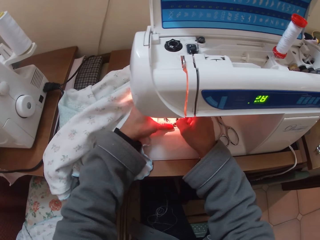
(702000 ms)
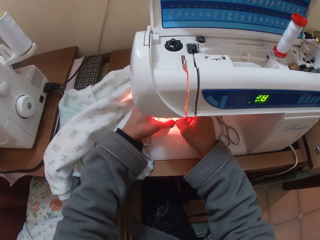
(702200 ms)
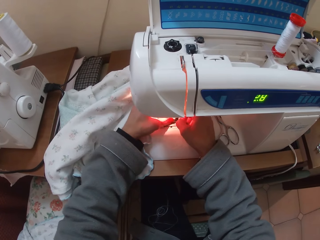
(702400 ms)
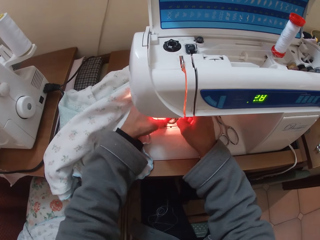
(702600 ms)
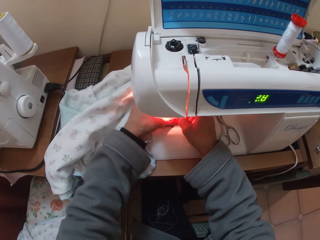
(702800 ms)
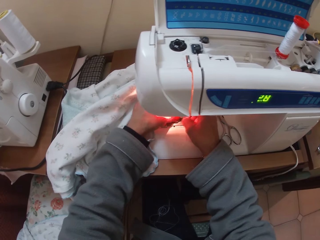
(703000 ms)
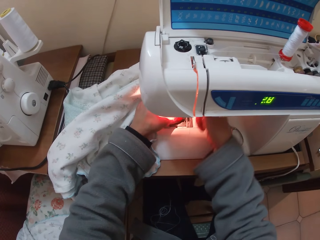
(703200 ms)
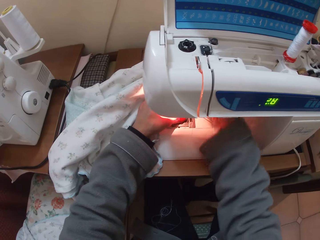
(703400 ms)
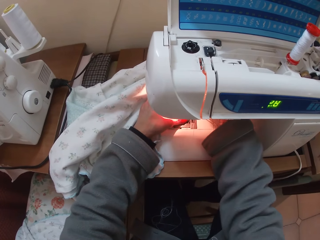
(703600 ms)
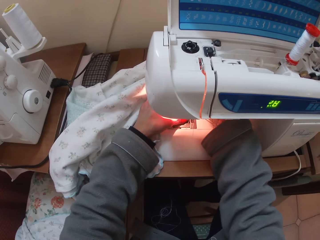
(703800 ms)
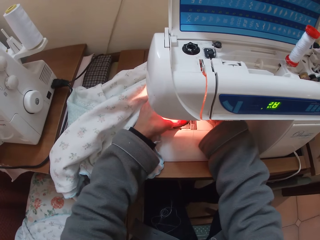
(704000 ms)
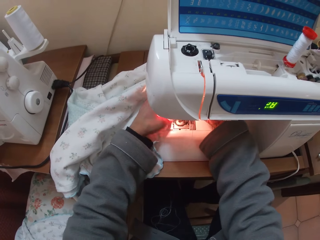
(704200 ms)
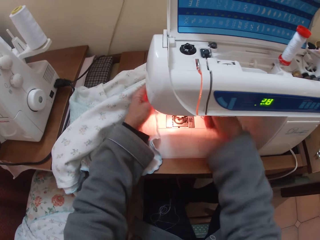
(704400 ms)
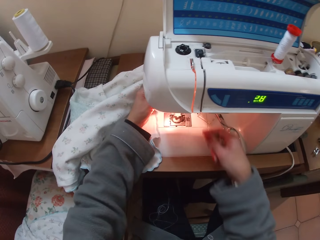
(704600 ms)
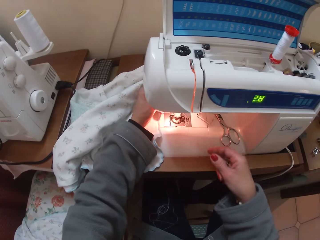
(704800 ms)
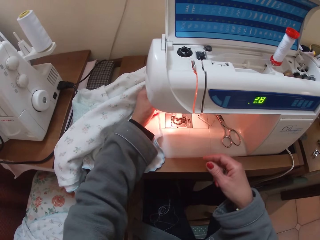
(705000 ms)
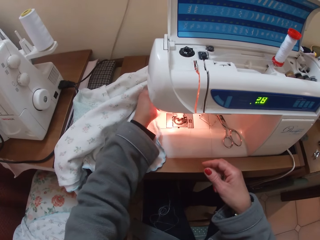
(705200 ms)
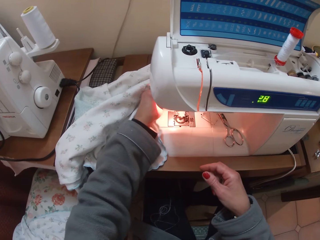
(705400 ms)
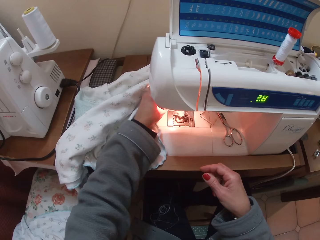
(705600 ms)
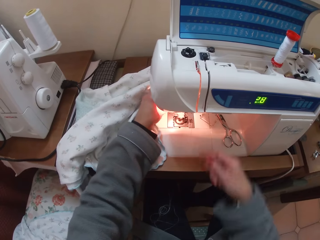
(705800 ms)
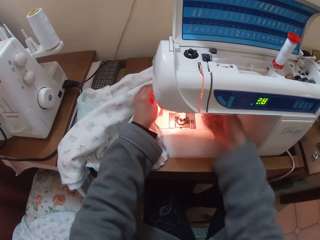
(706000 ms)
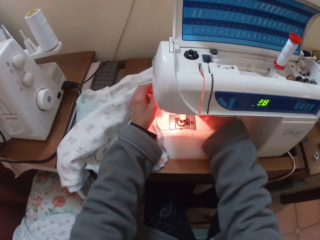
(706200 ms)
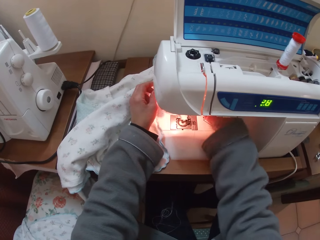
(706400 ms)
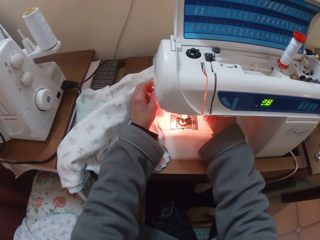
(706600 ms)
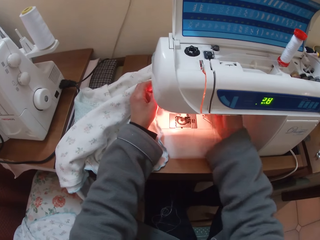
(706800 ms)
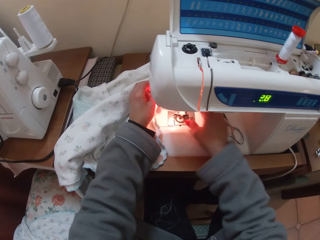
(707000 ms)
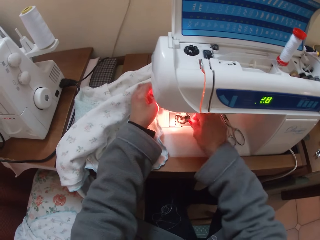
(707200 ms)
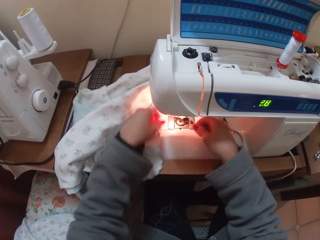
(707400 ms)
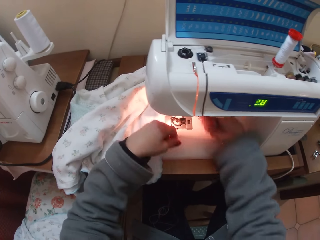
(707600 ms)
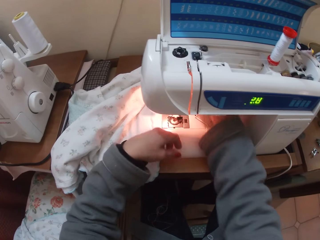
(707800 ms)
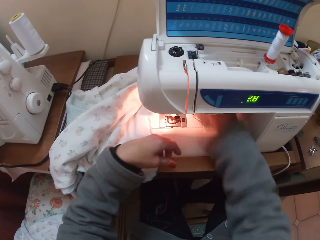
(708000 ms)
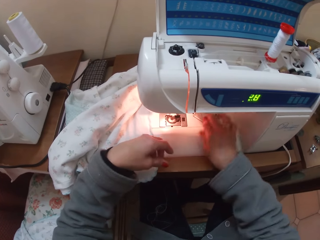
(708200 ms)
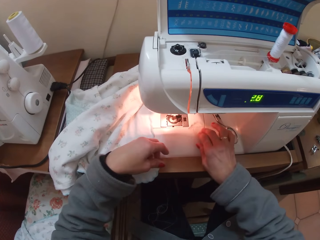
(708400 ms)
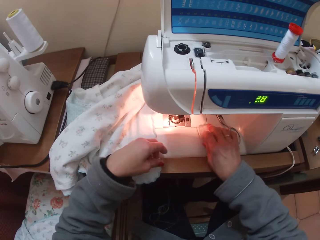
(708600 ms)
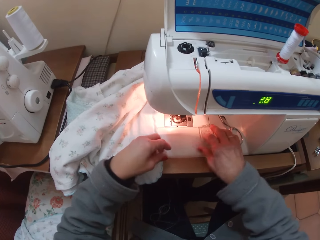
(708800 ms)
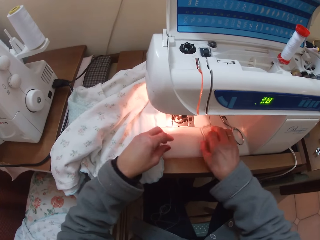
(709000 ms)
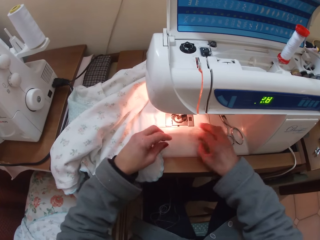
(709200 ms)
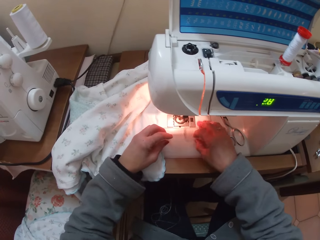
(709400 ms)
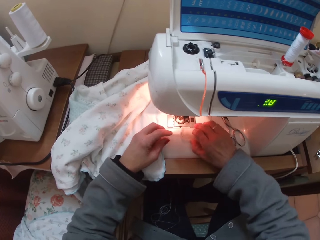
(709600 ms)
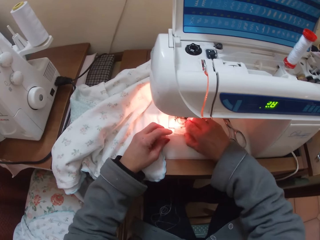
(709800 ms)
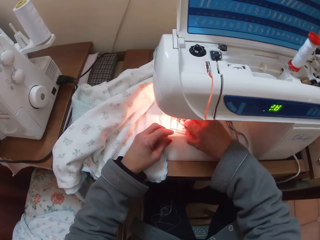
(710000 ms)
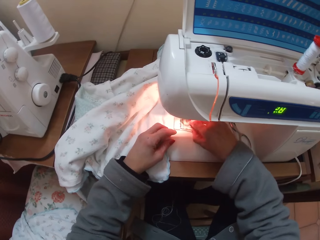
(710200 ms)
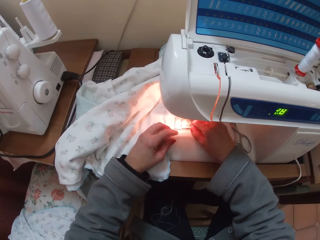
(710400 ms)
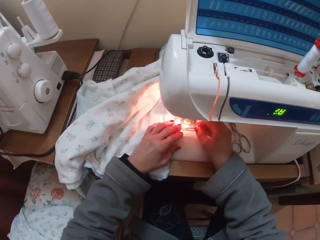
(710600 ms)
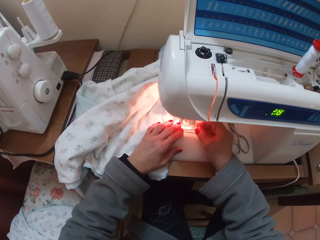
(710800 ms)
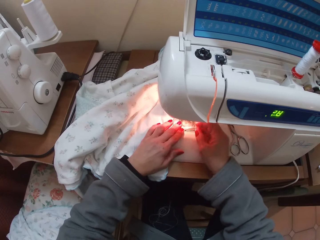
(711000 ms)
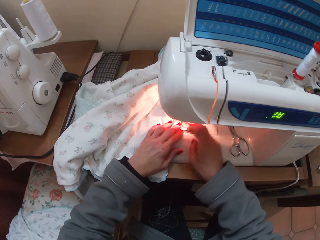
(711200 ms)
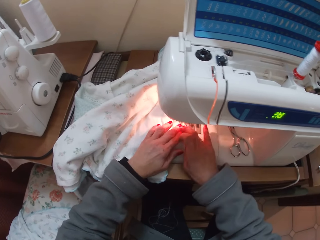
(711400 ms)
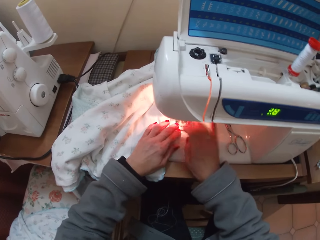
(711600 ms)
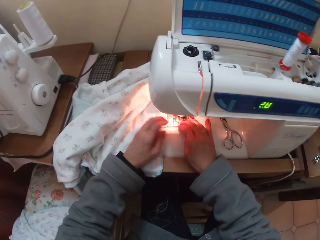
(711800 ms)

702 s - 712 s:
The camera wearer inserts the thread on the button sewing presser. They adjust the needle clamp. They let go of the needle clamp. They adjust the needle clamp. They pick up the thread. They pick up the presser plate.

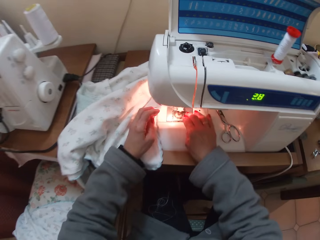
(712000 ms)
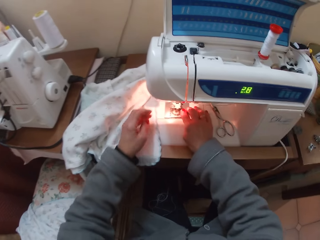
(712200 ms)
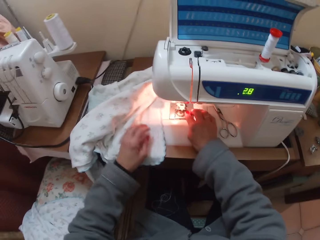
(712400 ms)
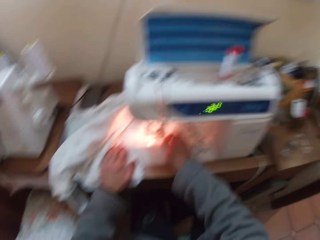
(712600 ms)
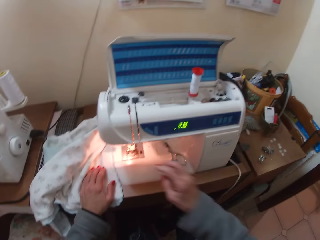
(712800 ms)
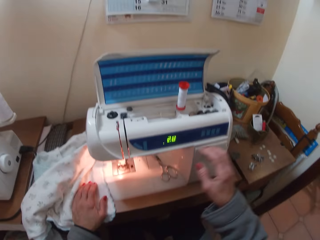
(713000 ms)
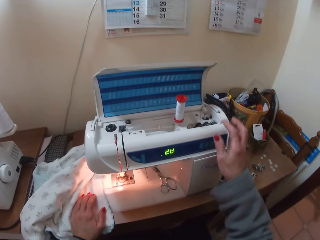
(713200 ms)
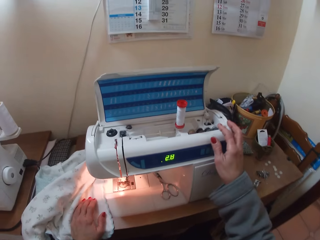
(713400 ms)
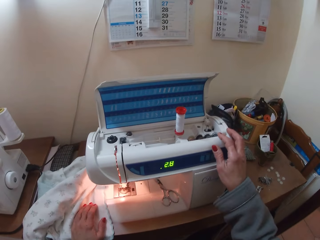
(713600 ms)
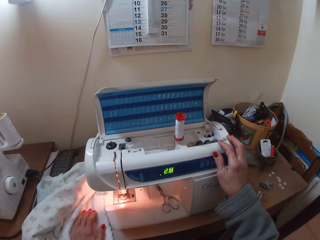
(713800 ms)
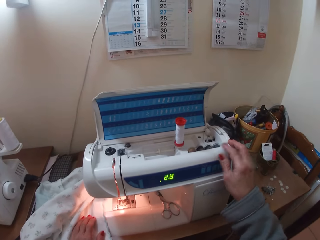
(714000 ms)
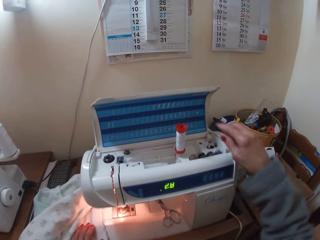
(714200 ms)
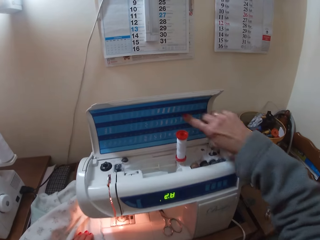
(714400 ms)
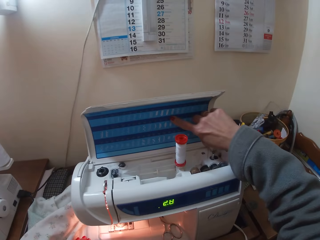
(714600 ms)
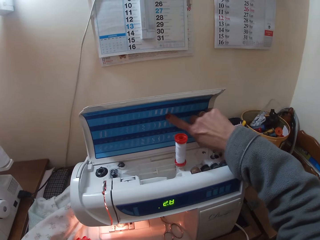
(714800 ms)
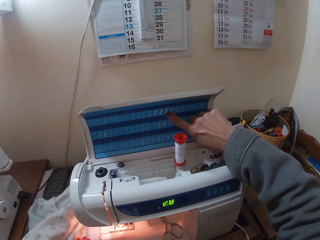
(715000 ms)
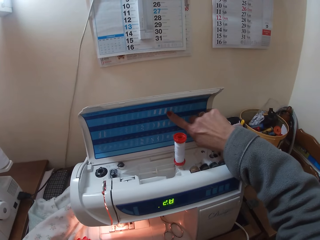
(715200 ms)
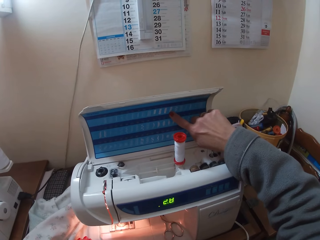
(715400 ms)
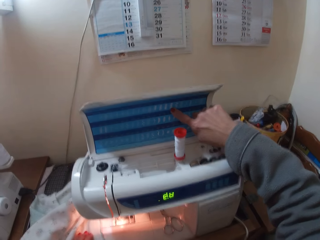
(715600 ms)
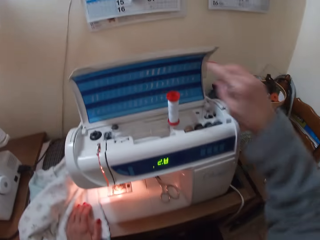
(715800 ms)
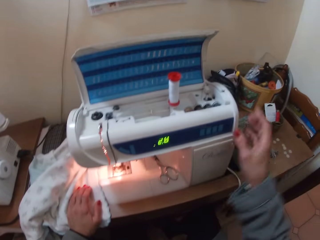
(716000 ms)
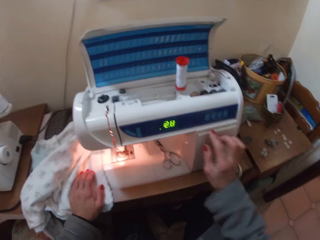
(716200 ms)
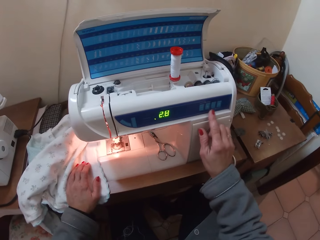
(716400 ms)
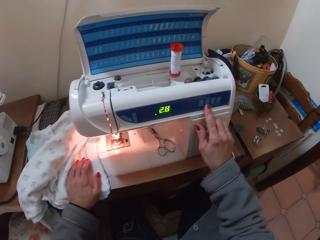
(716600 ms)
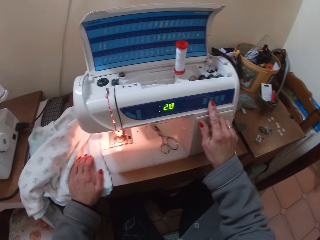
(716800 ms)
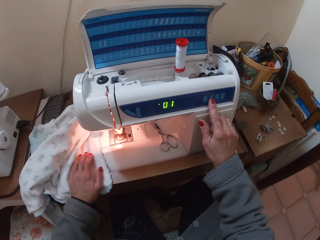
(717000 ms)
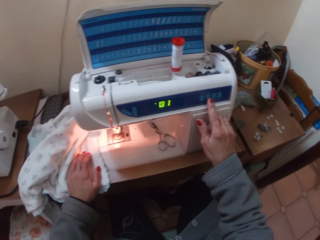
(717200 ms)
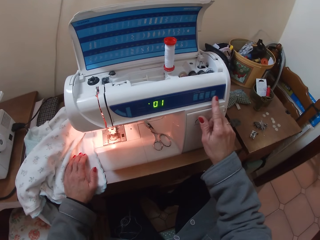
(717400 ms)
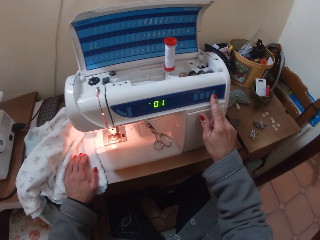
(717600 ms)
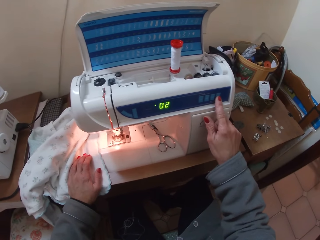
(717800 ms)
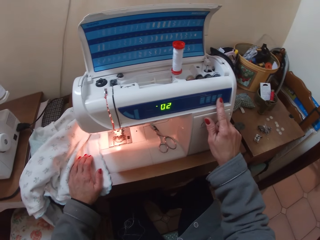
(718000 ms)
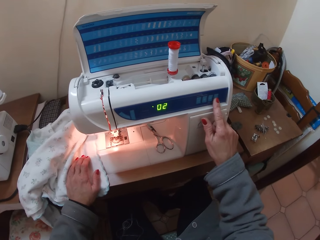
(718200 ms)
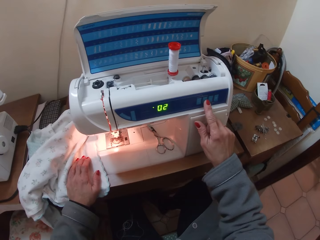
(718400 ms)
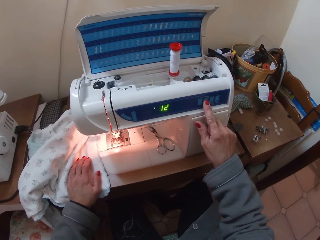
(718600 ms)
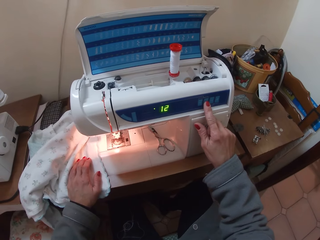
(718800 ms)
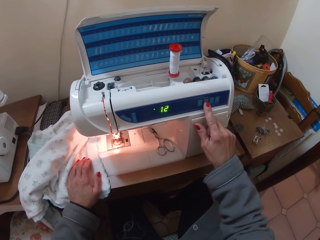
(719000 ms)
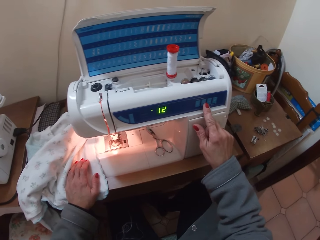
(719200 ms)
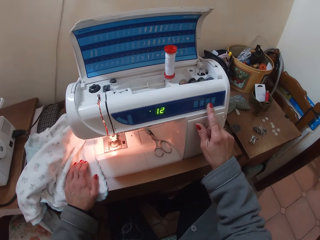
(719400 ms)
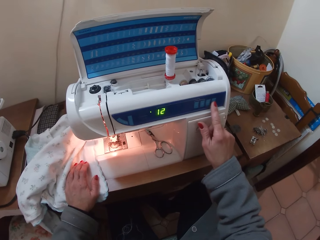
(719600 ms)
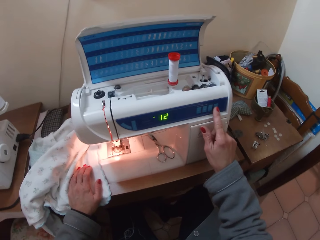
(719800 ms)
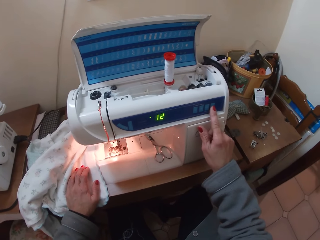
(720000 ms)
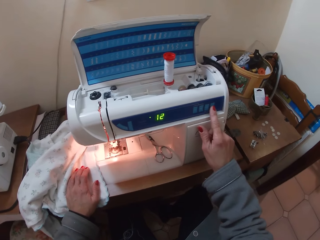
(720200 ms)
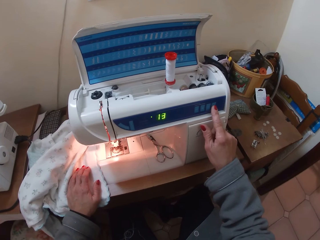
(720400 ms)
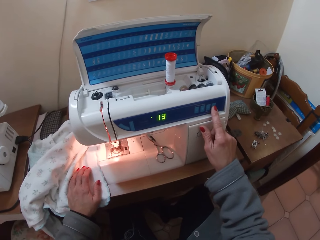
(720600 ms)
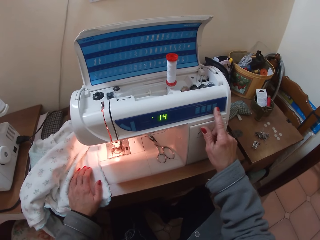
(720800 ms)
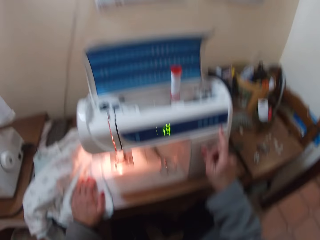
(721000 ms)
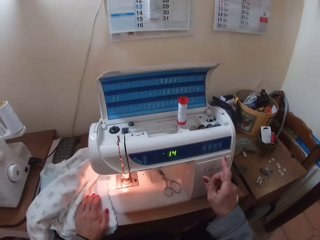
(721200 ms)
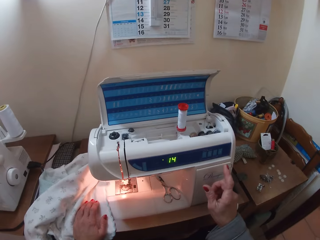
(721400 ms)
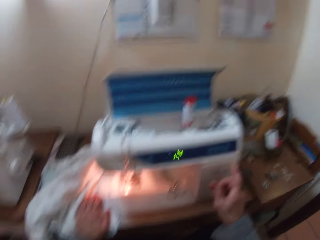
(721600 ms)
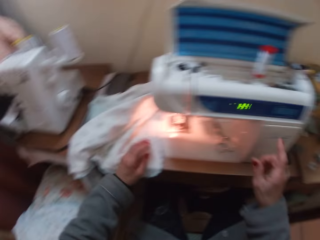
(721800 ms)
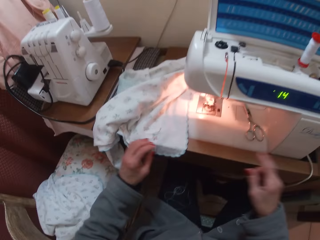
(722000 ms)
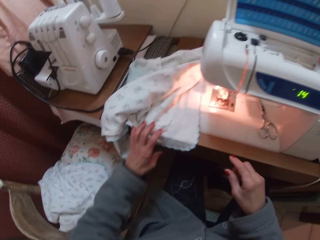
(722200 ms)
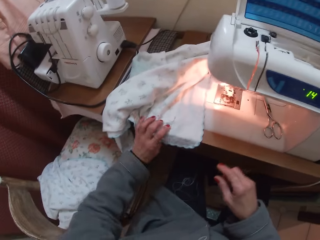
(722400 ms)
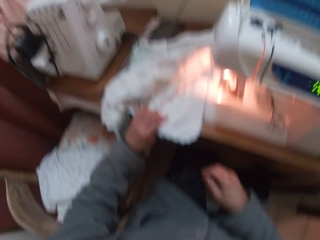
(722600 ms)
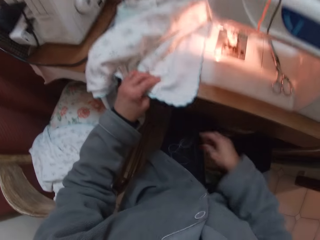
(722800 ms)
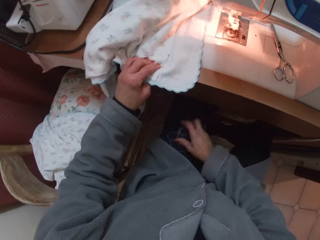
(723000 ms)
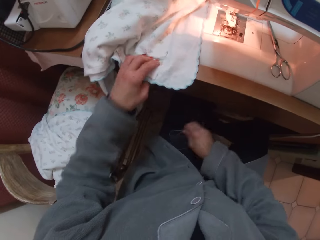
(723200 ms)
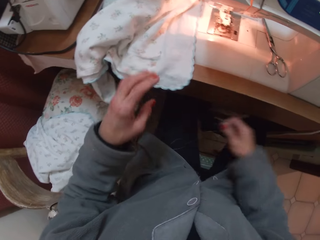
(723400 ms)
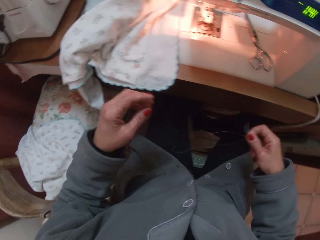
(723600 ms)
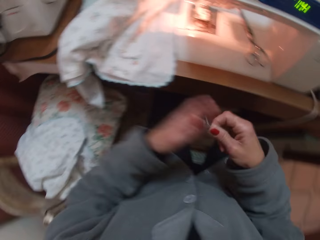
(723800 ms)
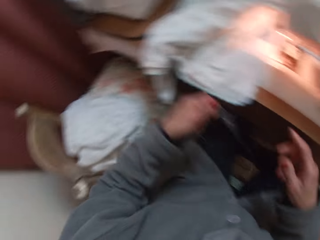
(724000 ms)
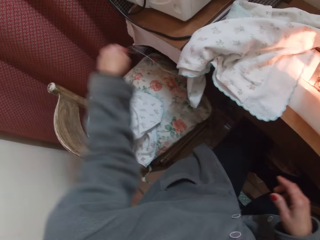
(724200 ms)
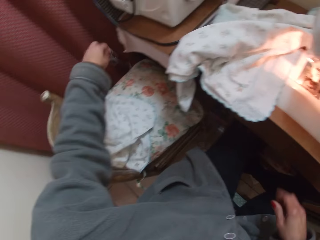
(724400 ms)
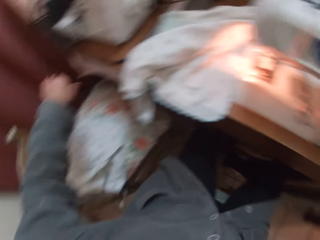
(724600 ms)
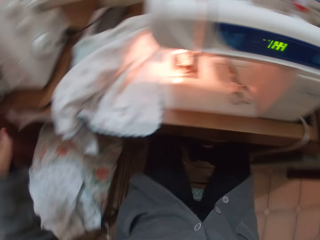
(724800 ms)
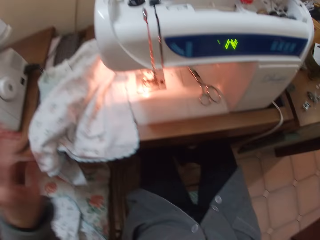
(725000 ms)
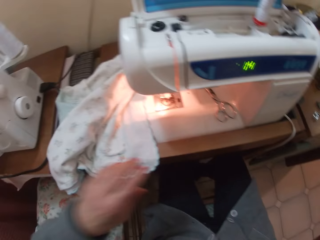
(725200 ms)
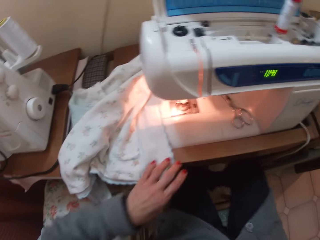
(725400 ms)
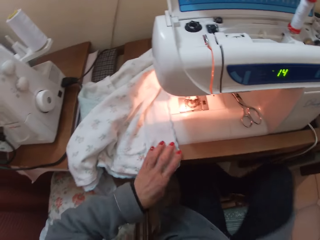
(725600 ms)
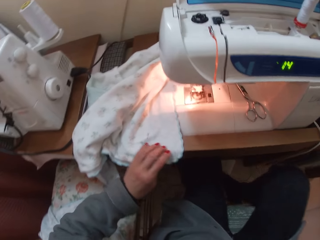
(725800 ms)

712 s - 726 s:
The camera wearer places the presser plate on the presser foot. She places her left hand on the cloth. She takes her right hand off the sewing machine. She touches a part of the sewing machine with her right hand. She holds the sewing machine. She touches another part of the sewing machine with her right hand. She holds the cover of the sewing machine. She adjusts the stitch selection with her right hand. She takes her left hand off the cloth. She holds the cloth with her left hand. She picks up a piece of thread on her clothes with her right hand. She passes the piece of thread to her left hand. She drops the piece of thread from her left hand.
